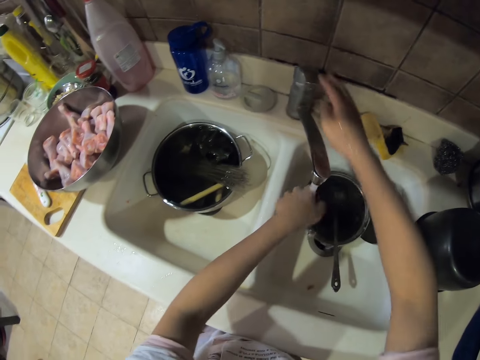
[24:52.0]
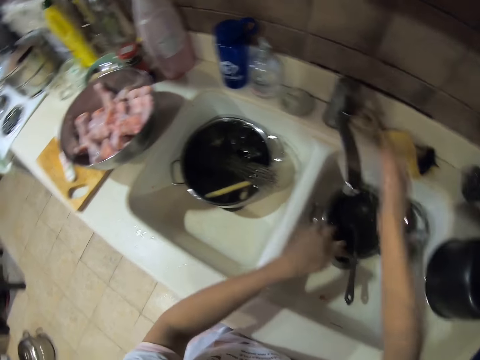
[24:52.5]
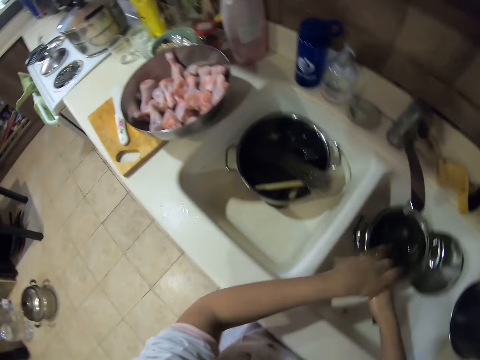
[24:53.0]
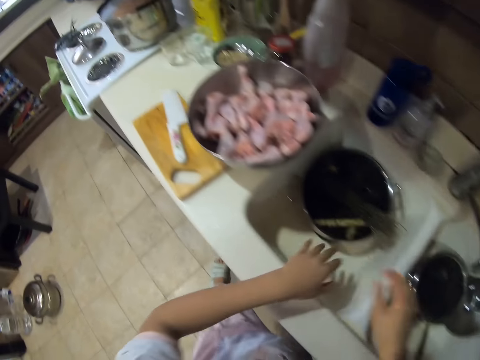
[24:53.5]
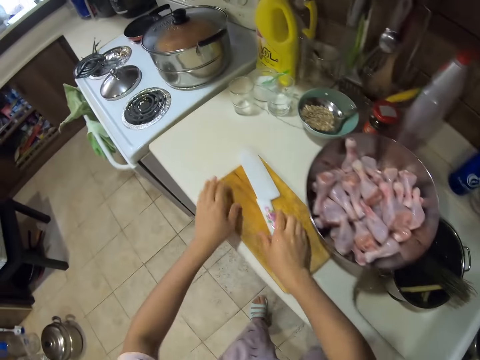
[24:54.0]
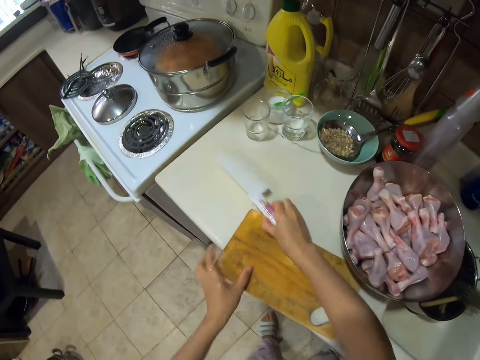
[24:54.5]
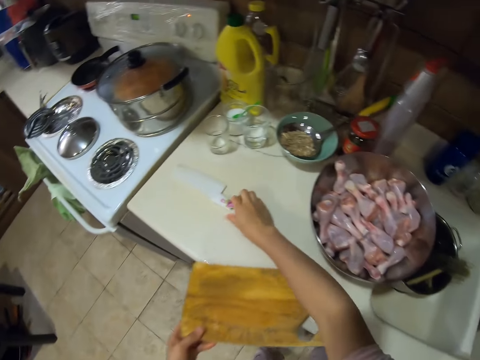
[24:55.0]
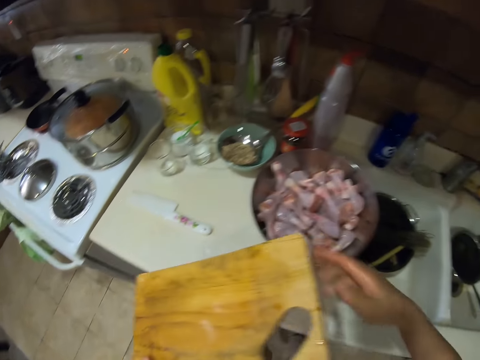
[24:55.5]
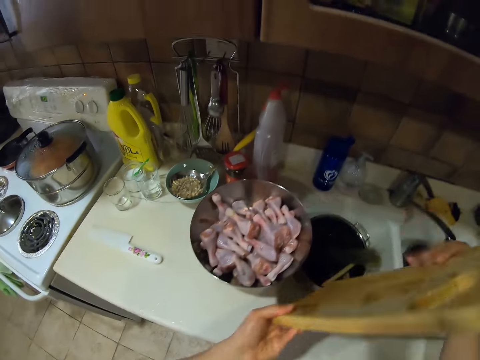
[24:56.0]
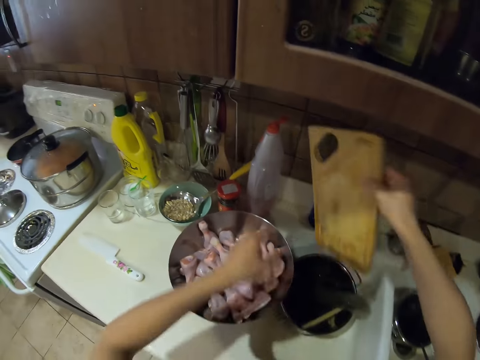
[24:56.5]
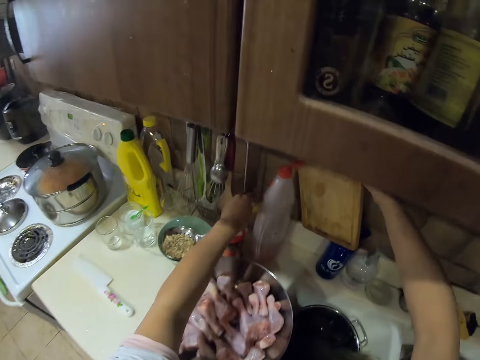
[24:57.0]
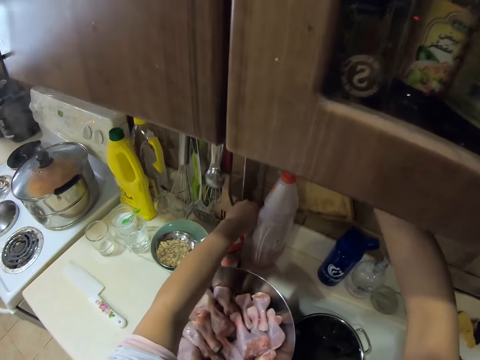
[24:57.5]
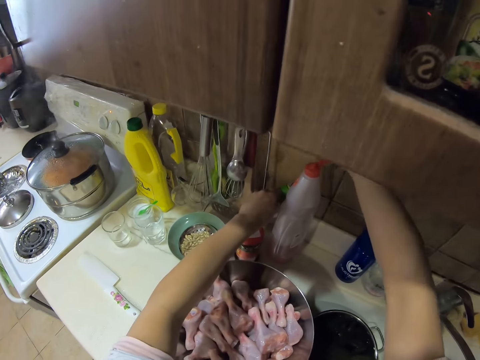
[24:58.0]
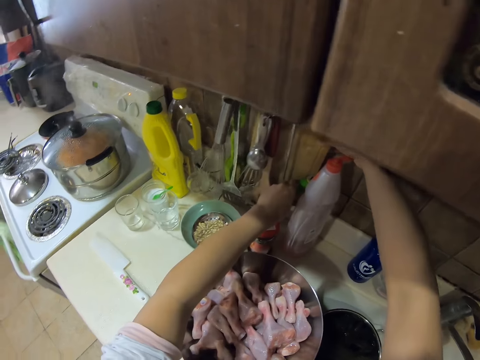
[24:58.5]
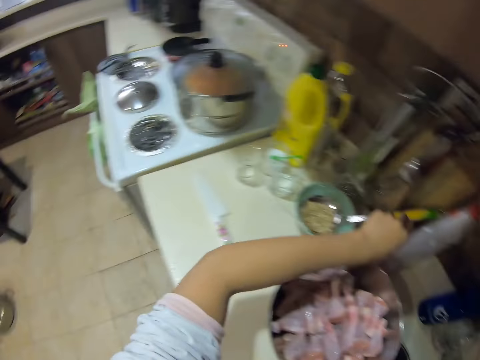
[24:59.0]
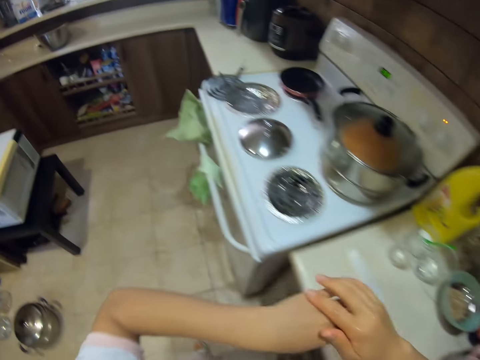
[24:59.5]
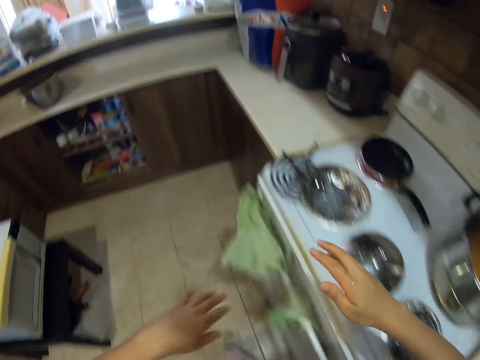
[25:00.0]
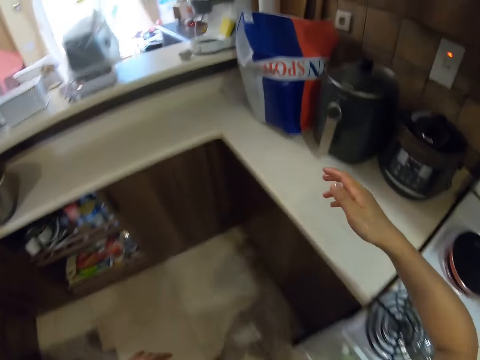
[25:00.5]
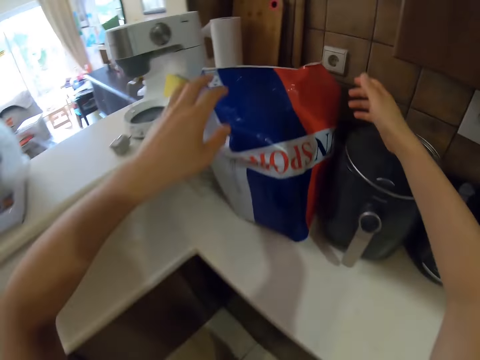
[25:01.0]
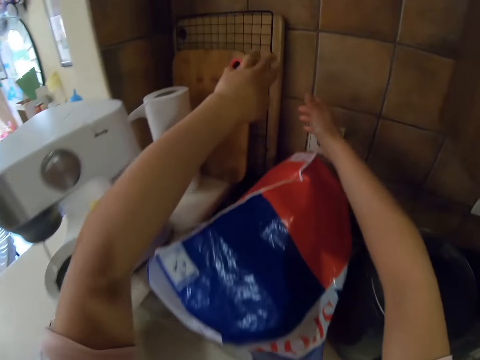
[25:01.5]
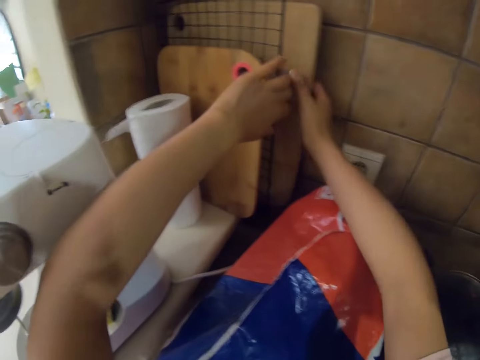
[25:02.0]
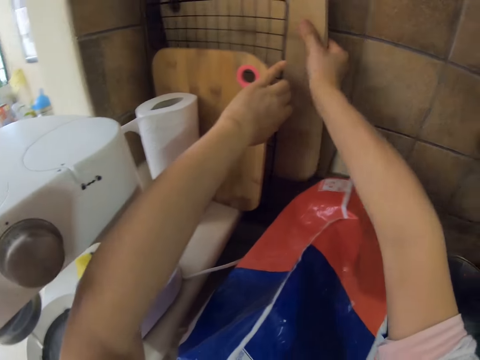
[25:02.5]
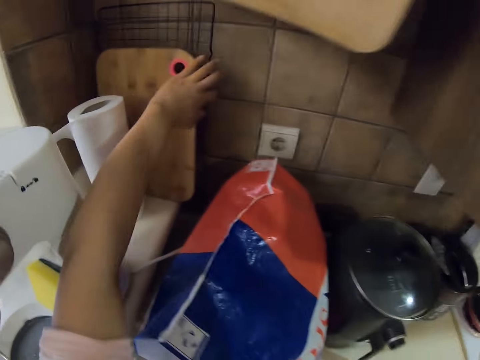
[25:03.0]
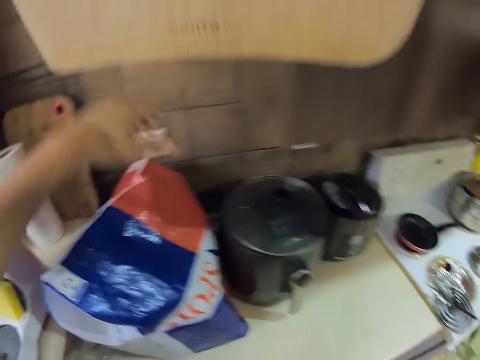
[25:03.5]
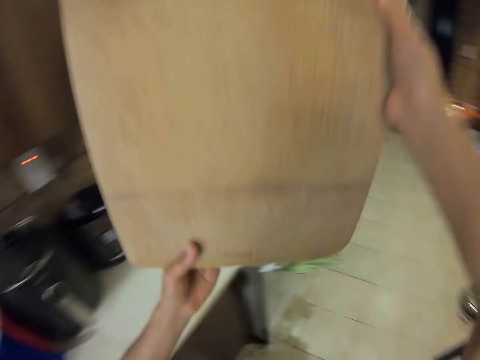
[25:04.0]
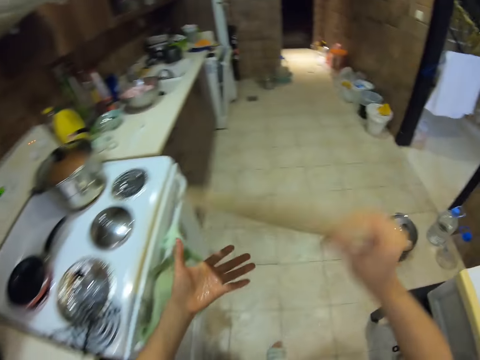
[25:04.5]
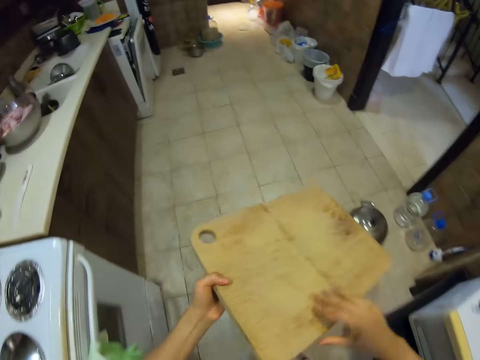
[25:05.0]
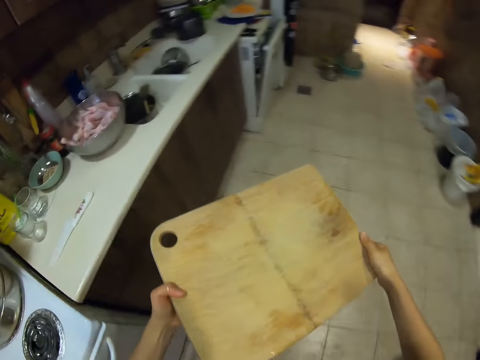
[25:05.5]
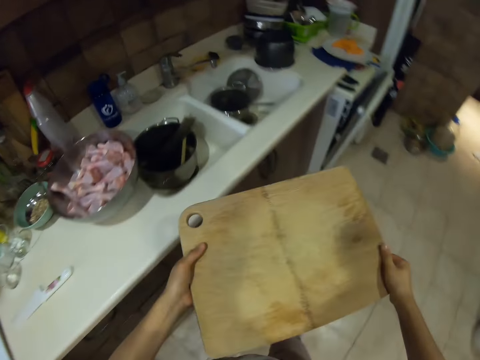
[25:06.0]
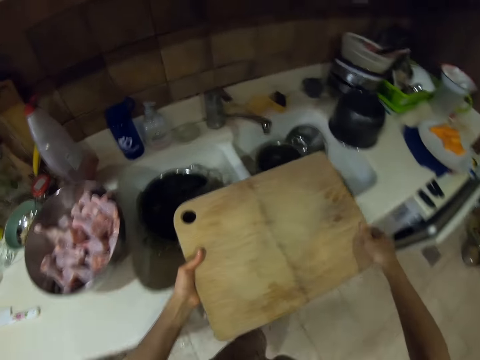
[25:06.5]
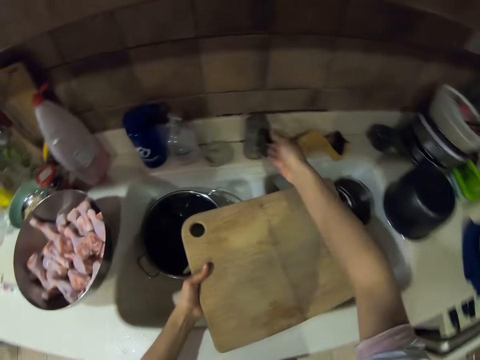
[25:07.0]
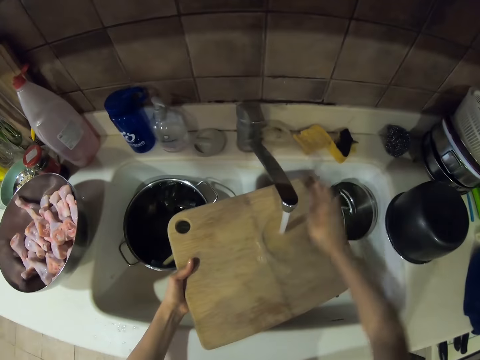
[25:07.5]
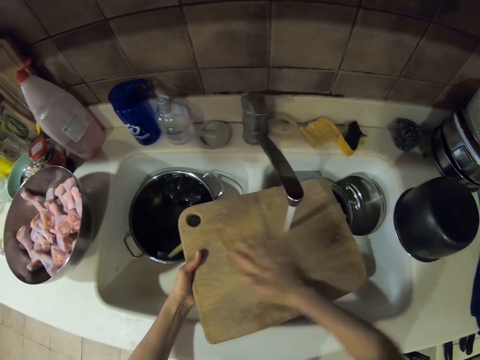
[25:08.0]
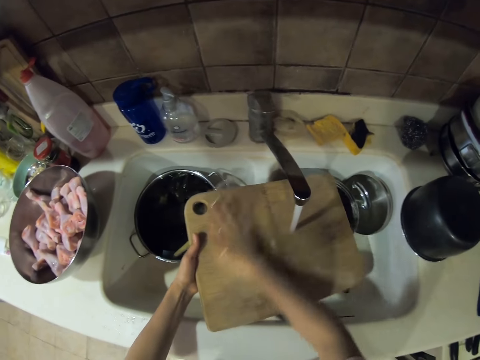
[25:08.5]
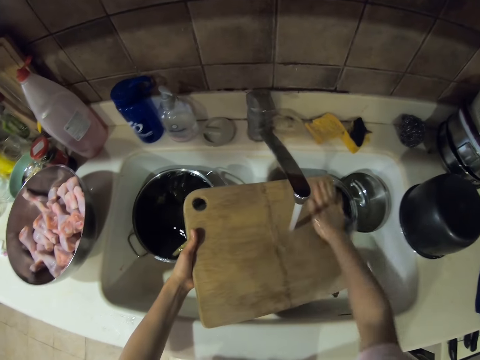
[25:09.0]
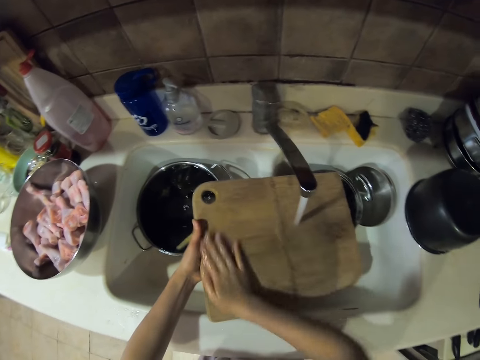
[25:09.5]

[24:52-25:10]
The camera wearer closes the tap. They shake hands. They put the knife down. They pick up the chopping board. They put back the chopping board. They walk around. They pick up another chopping board. They walk around. They open the tap. They wash the chopping board.

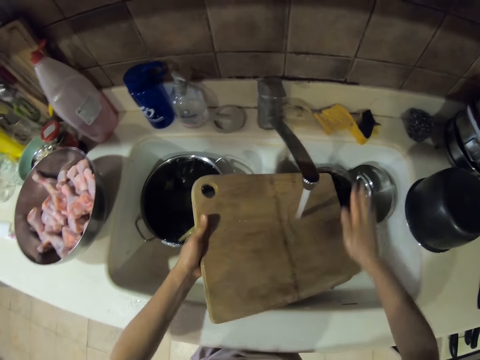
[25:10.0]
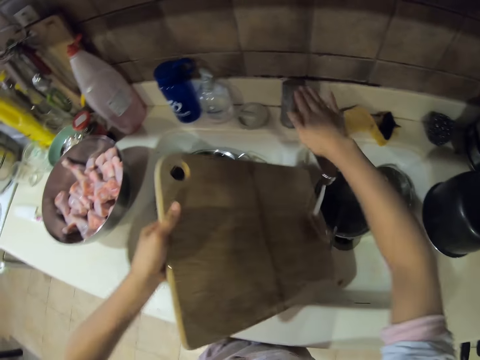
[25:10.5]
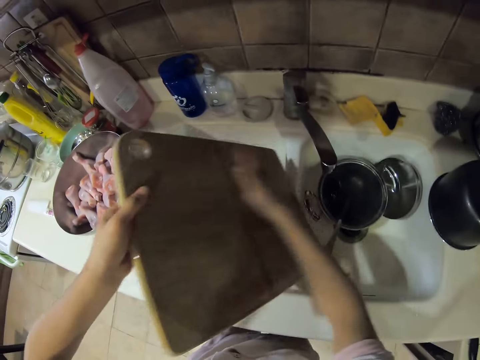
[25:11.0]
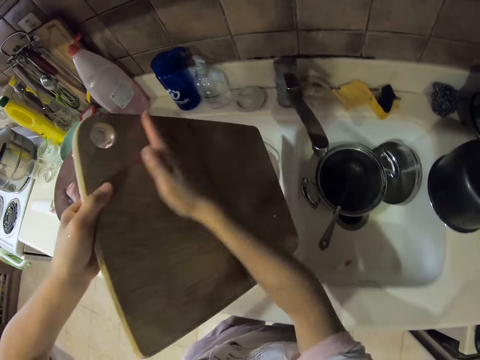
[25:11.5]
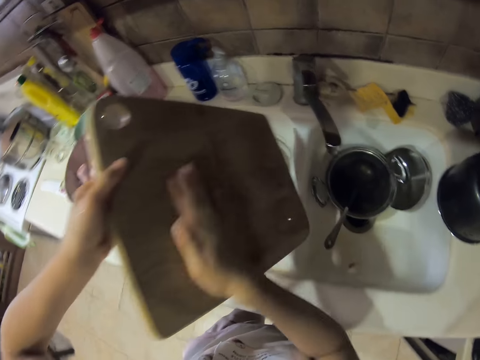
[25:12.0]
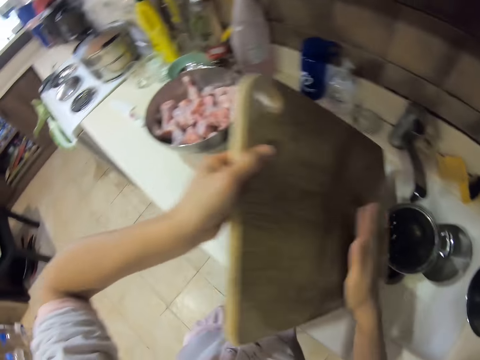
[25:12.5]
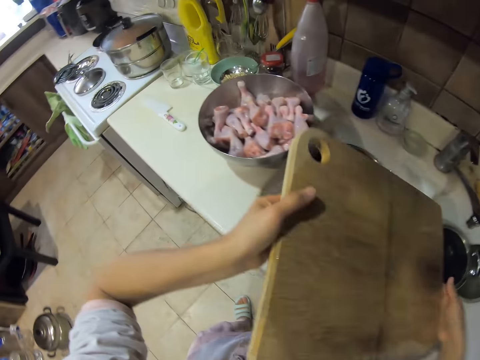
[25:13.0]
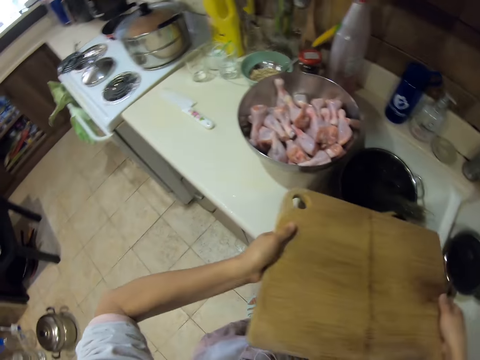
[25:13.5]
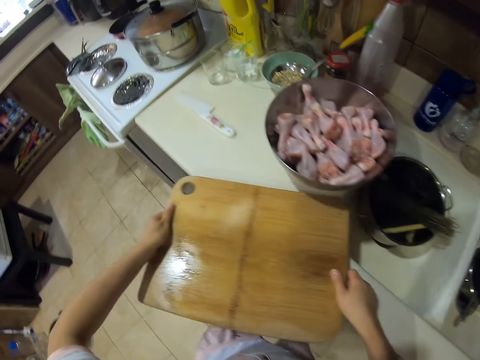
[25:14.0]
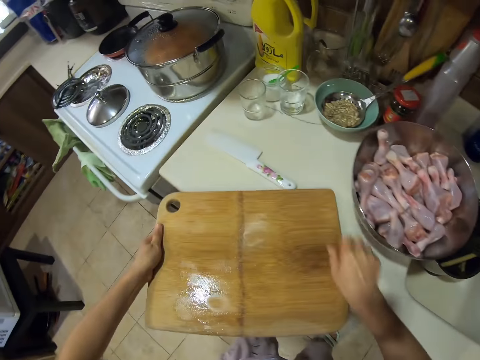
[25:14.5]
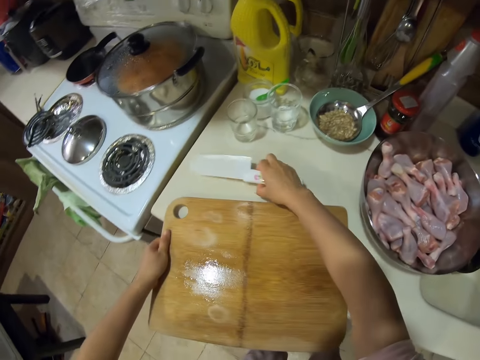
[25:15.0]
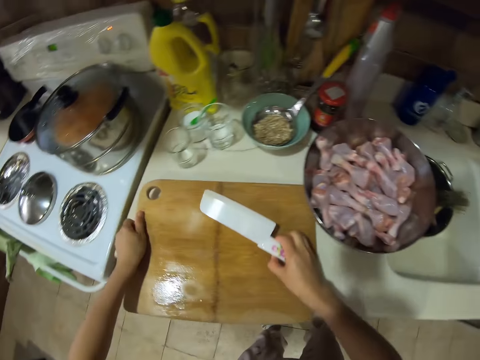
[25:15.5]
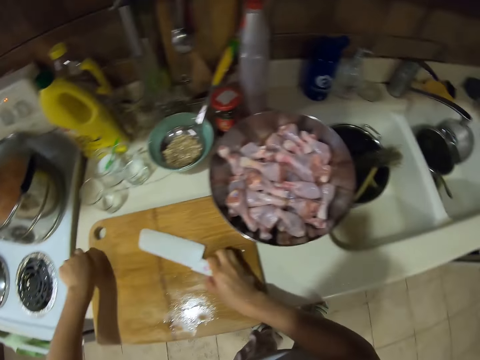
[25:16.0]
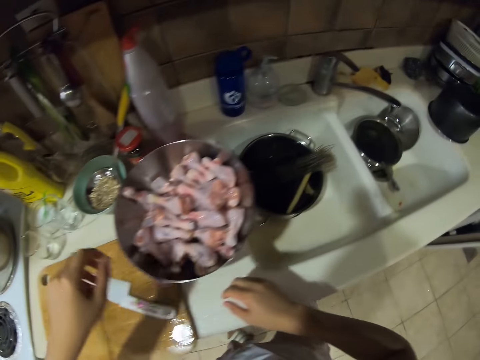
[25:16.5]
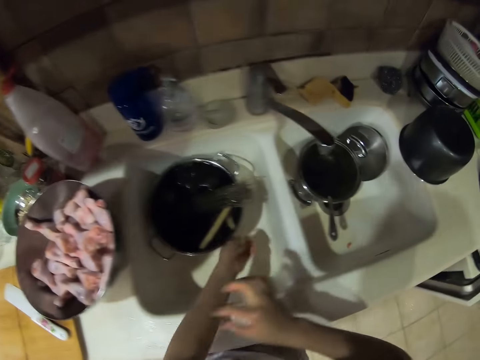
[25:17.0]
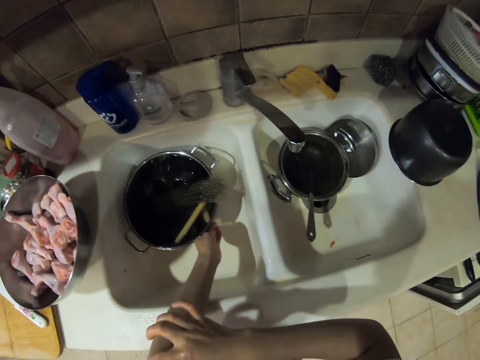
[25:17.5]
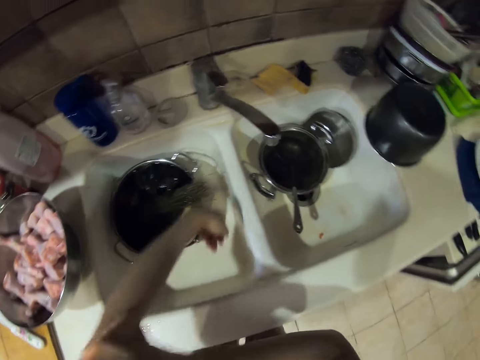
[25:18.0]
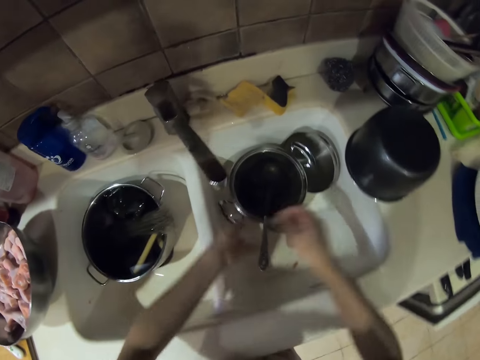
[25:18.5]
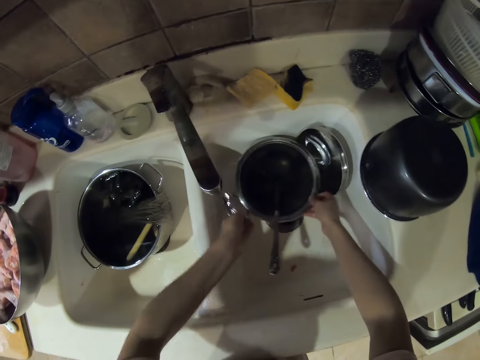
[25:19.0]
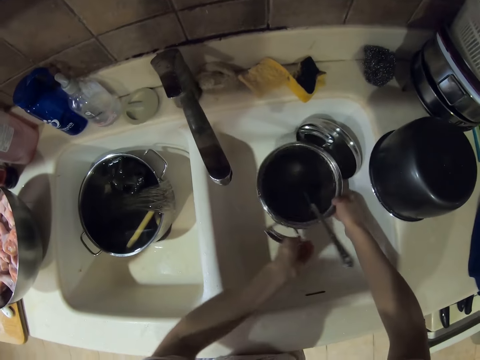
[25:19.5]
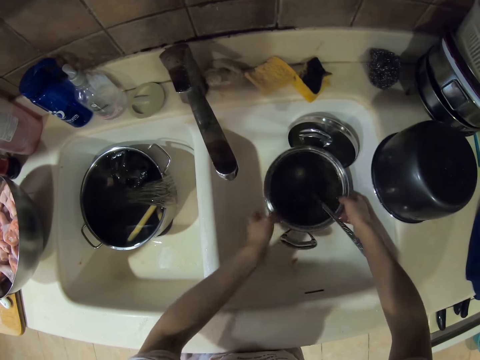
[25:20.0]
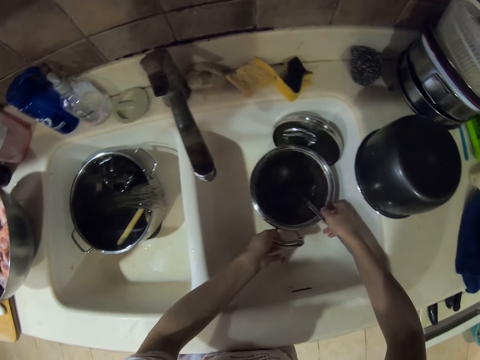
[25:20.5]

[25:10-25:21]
The camera wearer closes the chopping board. They close the tap. They dry off the chopping board. They put down the chopping board. They pick up the knife. They put down the knife. They walk around. They scratch their hand.
